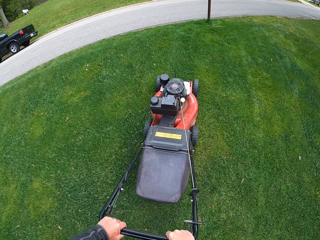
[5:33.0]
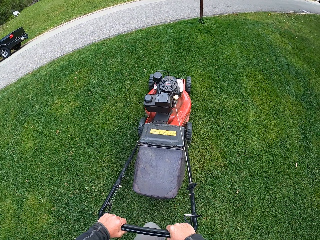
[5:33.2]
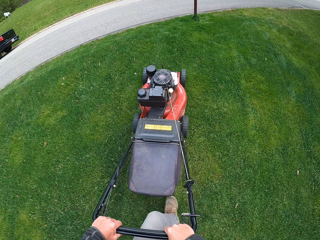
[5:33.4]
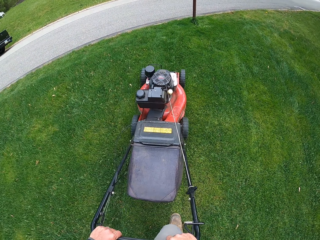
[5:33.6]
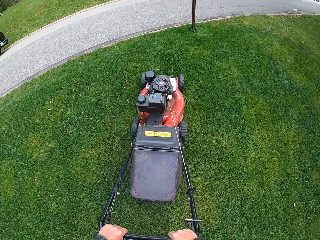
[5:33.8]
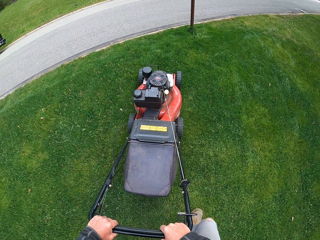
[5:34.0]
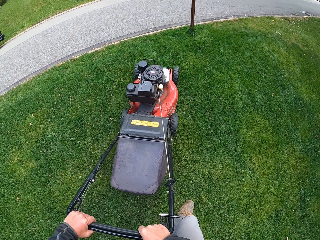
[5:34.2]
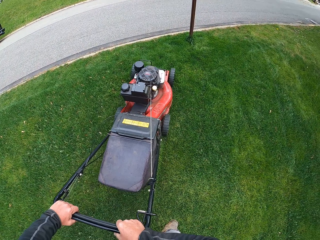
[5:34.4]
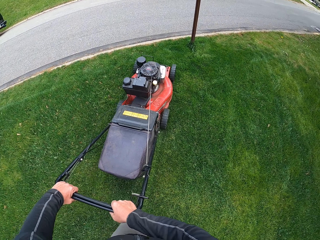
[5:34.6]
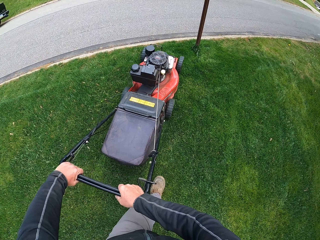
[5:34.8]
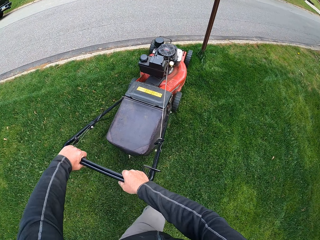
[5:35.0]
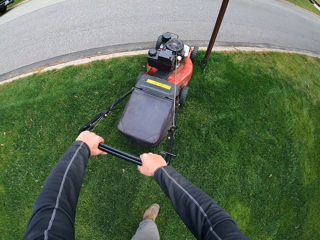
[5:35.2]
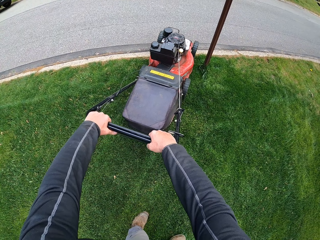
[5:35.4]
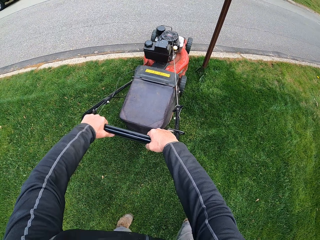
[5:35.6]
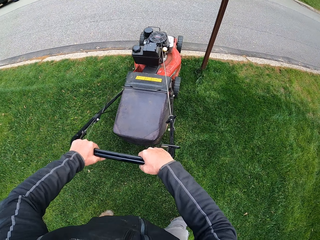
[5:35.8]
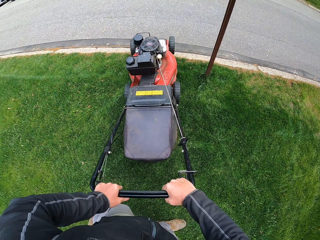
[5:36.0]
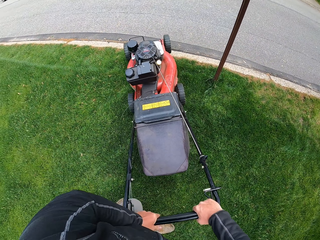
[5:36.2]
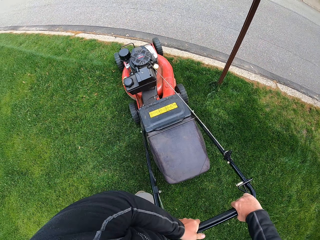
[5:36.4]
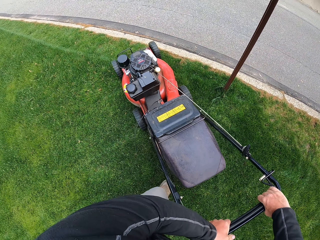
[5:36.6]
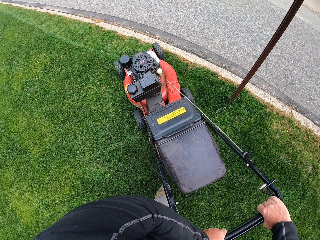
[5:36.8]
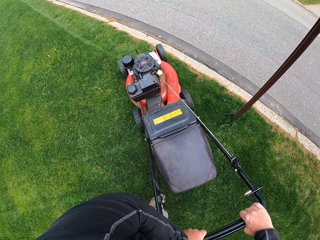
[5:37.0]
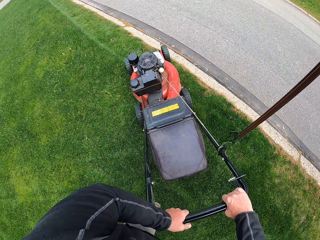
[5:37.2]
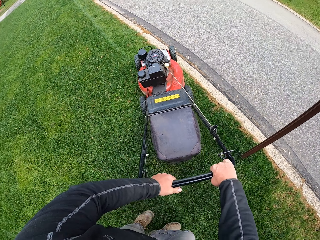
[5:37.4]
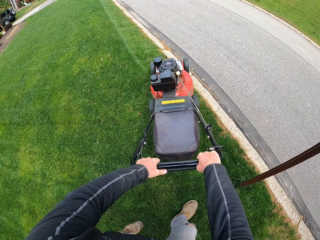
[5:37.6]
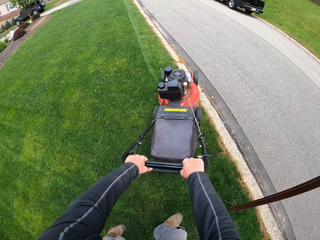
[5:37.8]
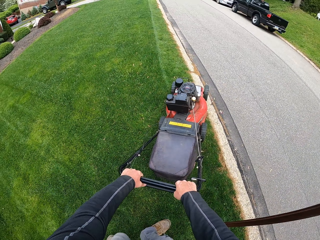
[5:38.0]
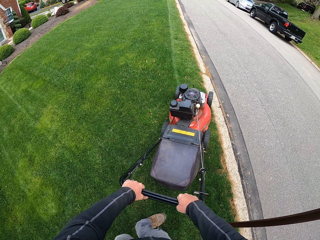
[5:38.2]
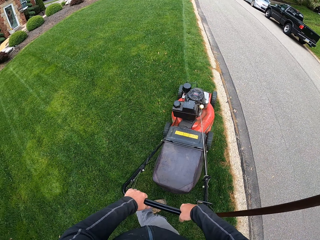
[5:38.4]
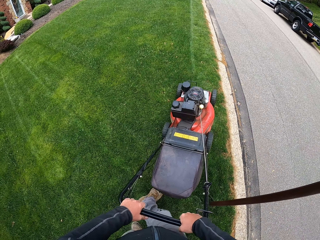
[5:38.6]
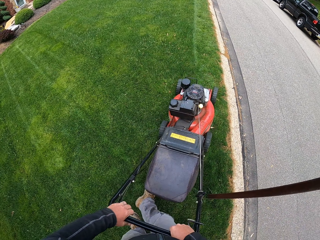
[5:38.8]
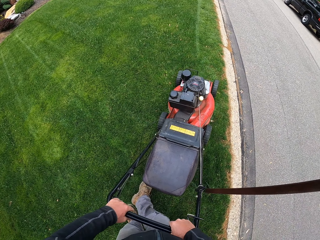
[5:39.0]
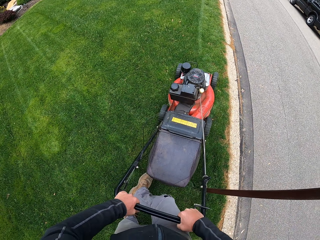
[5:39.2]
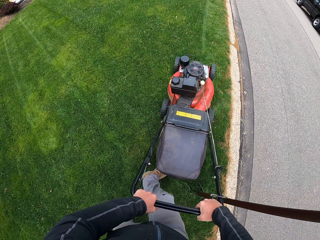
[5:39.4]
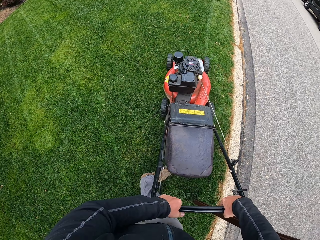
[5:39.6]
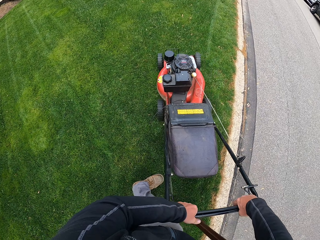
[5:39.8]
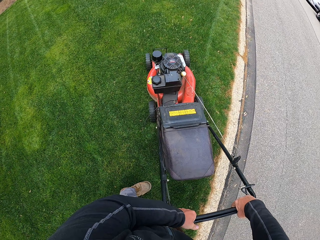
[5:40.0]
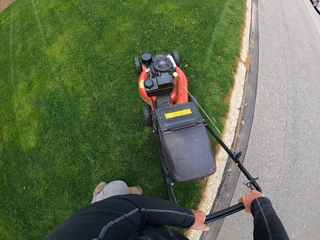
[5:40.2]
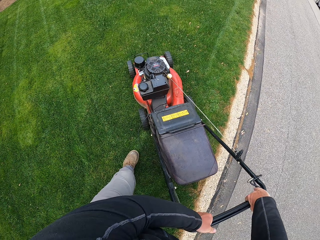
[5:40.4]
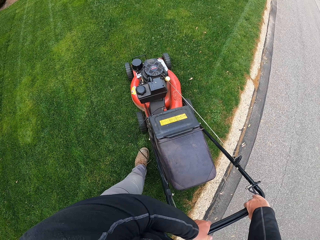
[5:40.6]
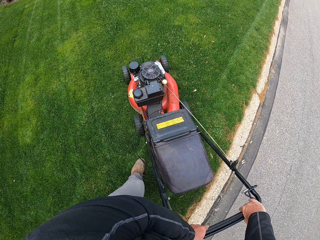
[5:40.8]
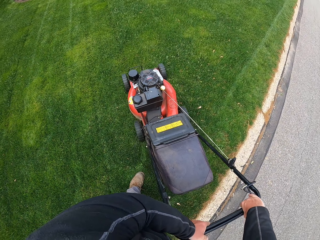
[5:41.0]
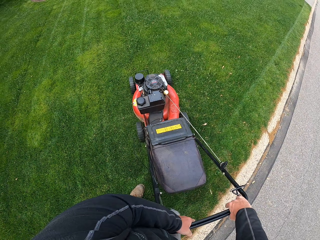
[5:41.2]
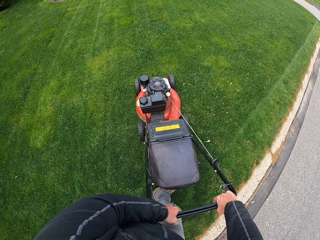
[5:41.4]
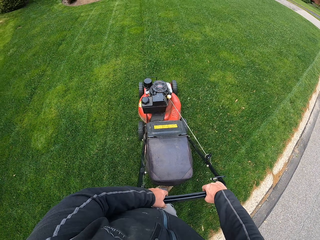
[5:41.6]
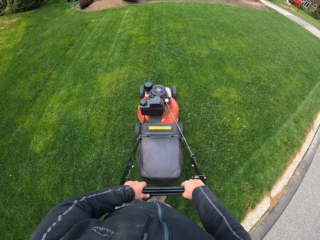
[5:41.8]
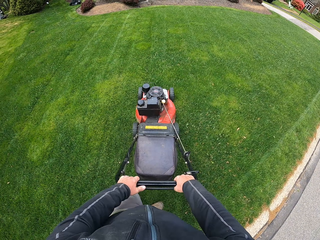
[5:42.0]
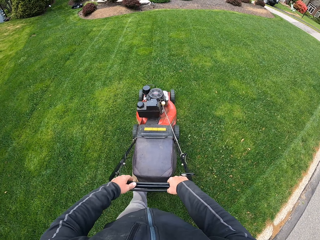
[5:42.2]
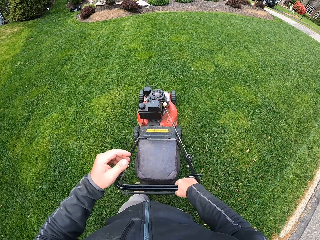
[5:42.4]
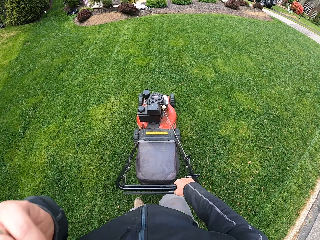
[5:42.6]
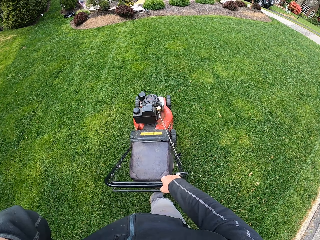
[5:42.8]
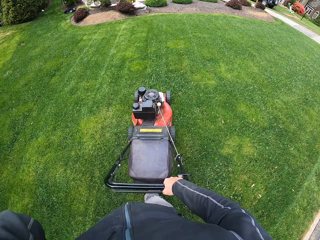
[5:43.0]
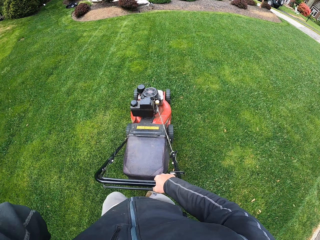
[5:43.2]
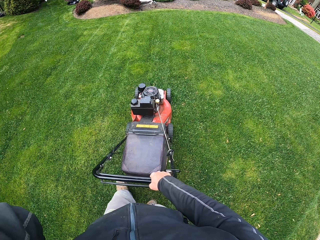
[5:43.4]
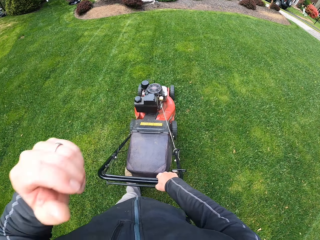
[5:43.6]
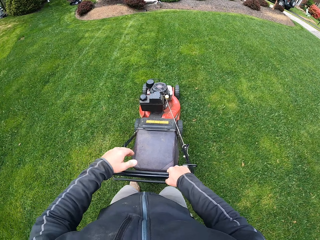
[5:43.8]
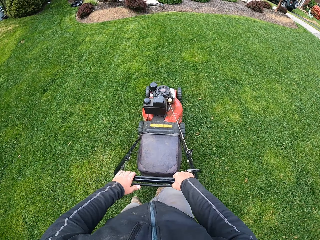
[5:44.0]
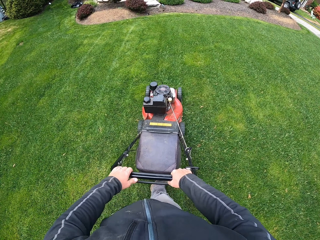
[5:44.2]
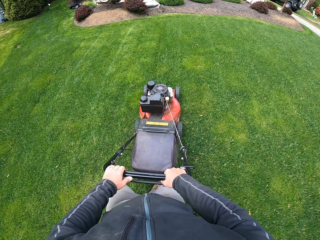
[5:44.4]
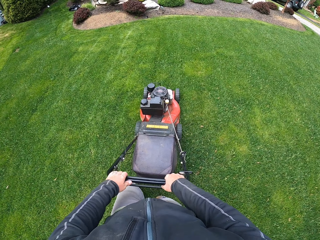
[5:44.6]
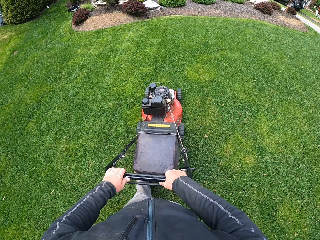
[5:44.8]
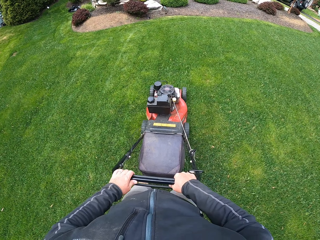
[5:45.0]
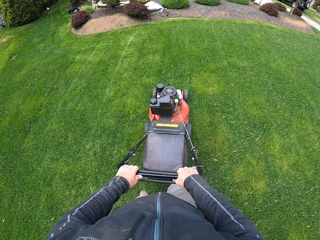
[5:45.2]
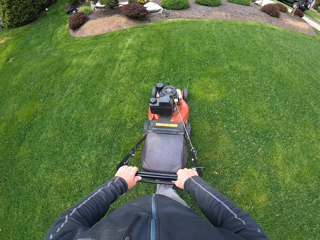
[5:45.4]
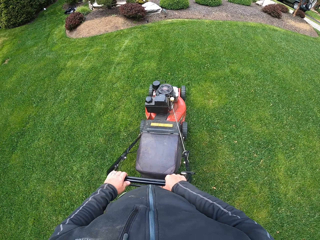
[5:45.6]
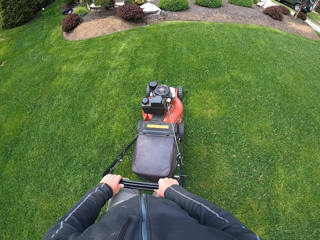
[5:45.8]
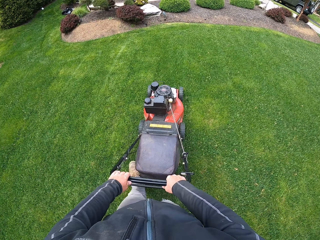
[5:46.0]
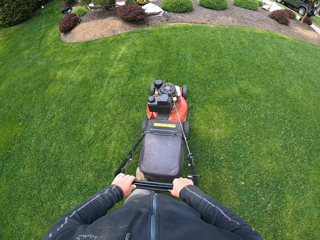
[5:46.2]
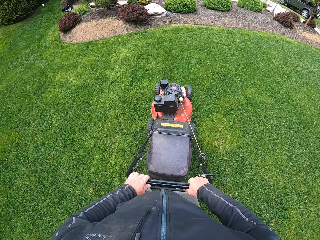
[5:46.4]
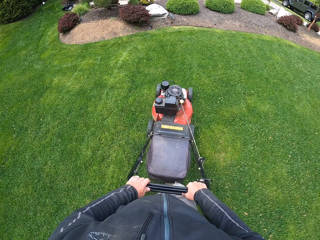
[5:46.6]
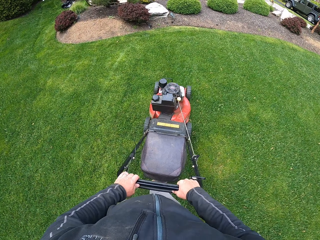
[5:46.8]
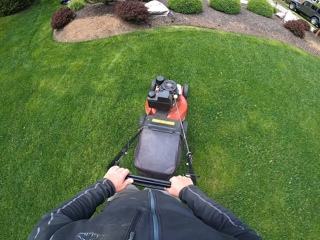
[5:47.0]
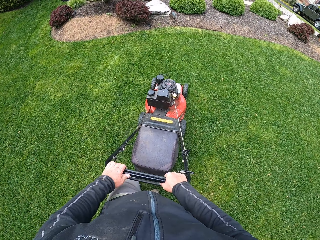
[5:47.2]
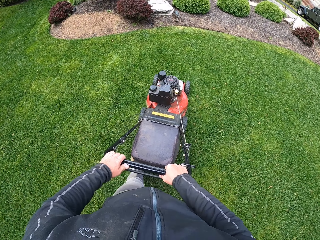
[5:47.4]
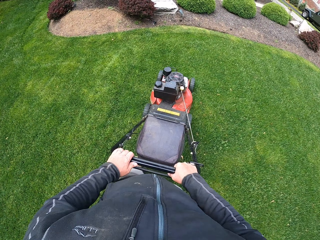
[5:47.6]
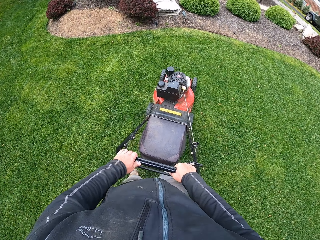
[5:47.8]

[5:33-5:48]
The camera wearer turns a lawn mower. He cuts grass. He turns the lawn mower. He cuts the grass. He scratches his face. He cuts the grass.

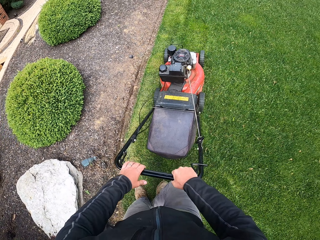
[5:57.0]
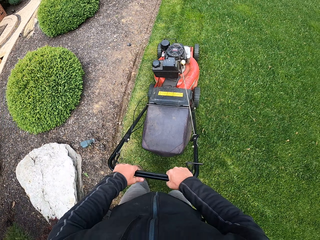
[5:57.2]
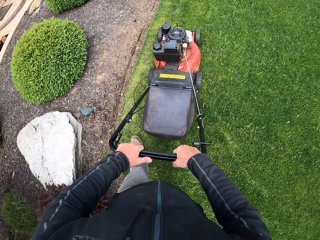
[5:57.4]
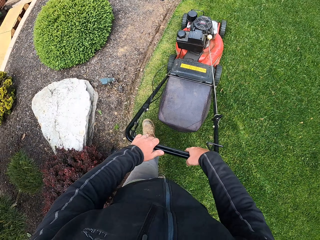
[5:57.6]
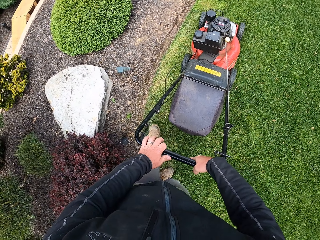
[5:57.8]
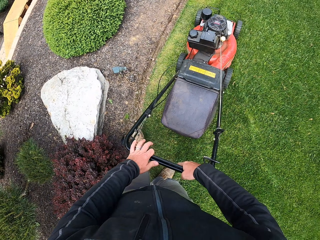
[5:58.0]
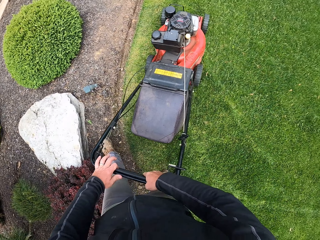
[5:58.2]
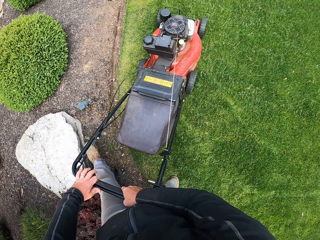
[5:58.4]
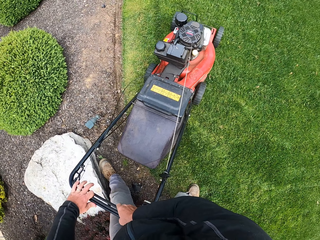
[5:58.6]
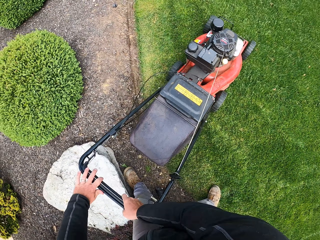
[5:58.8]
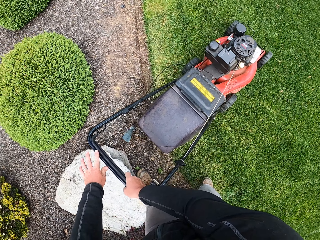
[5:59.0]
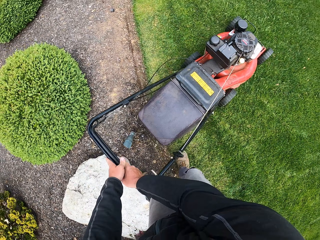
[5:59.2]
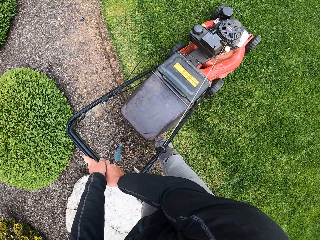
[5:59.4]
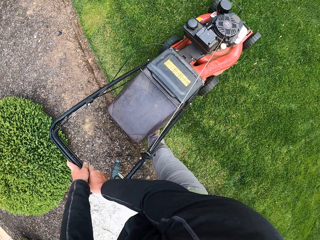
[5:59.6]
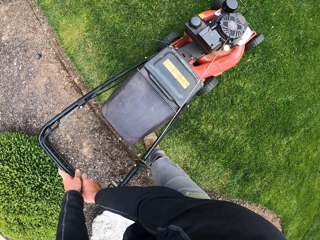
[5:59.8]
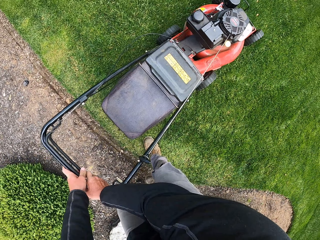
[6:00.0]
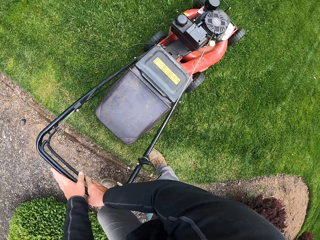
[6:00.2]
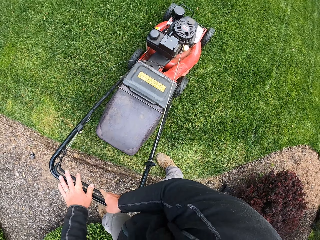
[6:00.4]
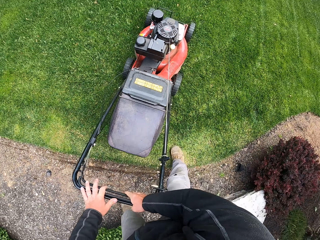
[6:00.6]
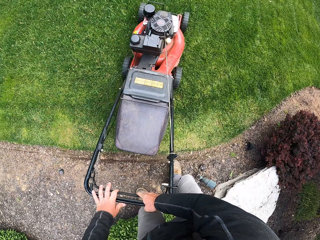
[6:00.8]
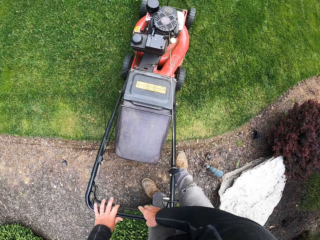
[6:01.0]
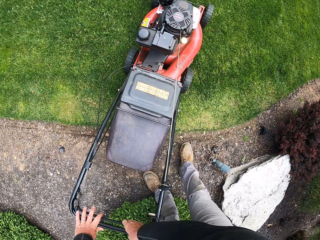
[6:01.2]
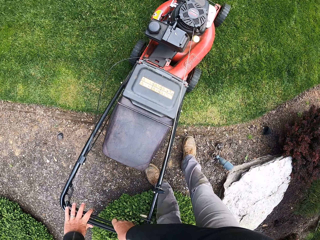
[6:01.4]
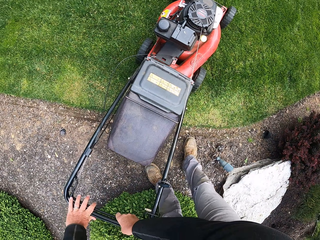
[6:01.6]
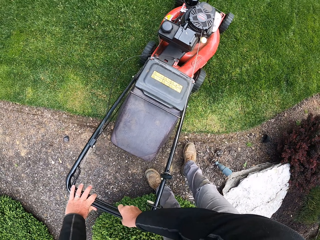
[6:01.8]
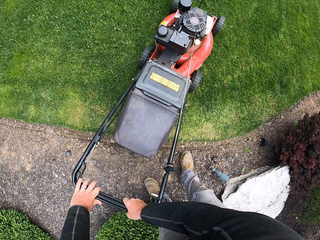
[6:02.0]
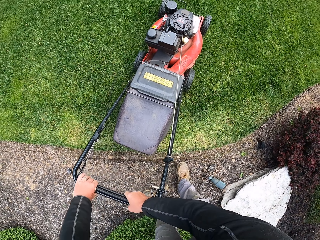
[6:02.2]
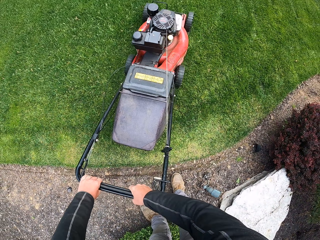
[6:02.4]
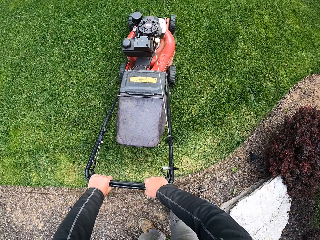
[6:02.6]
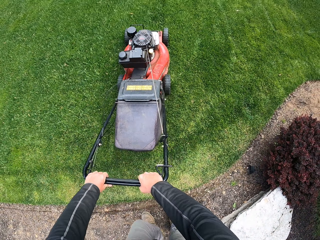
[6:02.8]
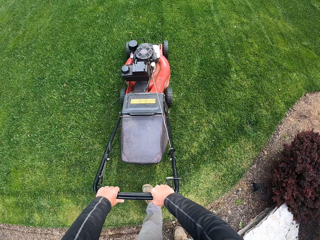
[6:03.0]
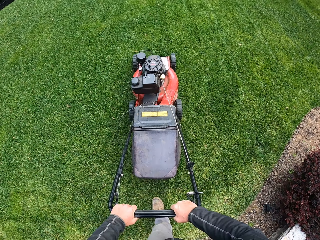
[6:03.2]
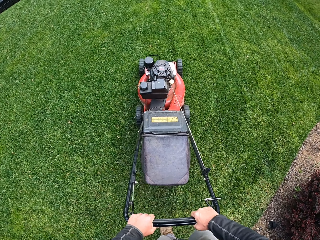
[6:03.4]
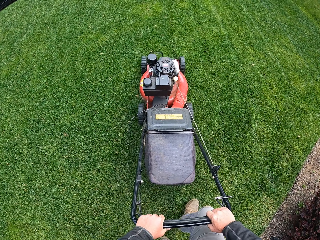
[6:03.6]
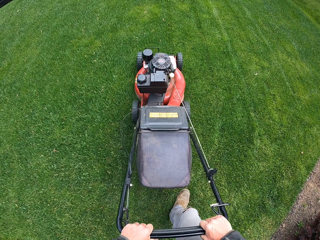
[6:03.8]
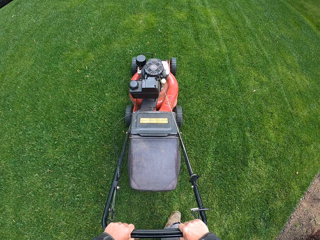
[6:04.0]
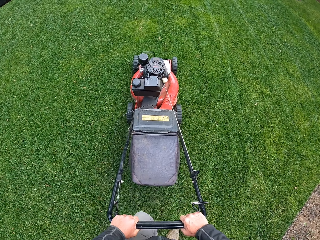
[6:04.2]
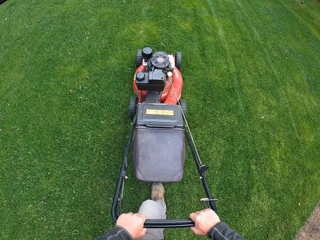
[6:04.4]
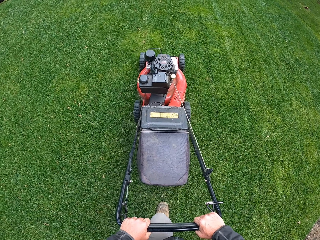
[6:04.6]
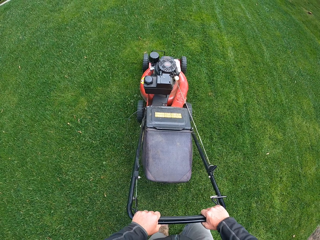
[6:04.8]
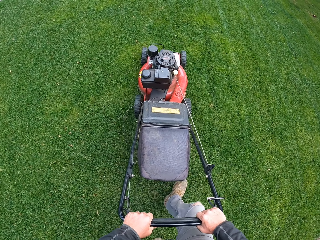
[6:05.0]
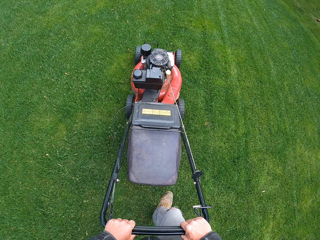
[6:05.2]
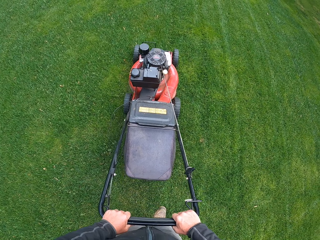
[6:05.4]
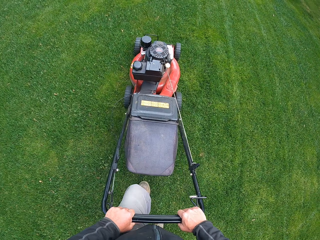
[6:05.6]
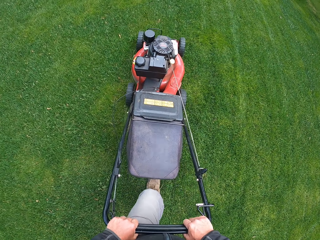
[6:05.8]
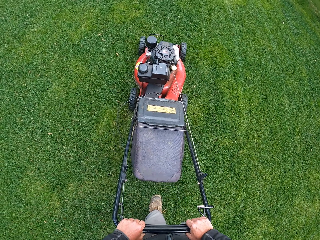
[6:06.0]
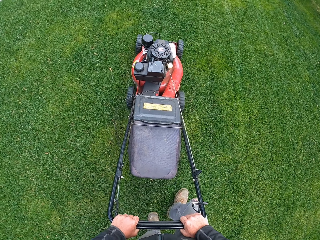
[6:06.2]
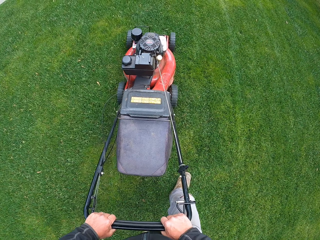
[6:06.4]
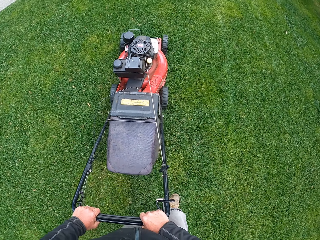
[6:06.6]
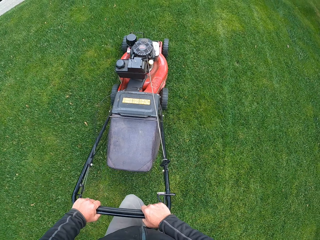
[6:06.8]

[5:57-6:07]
The camera wearer turns a lawn mower. They cut grass.
